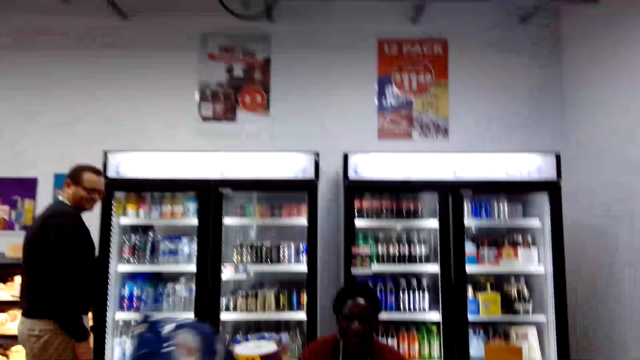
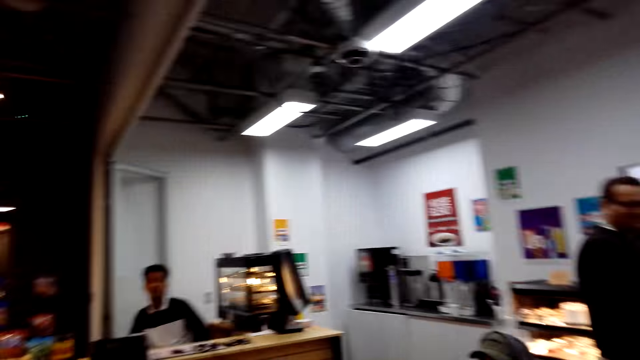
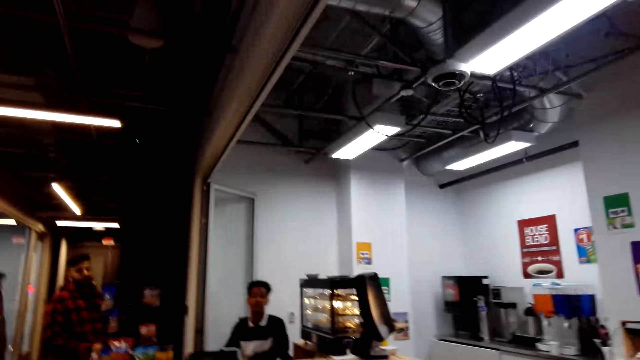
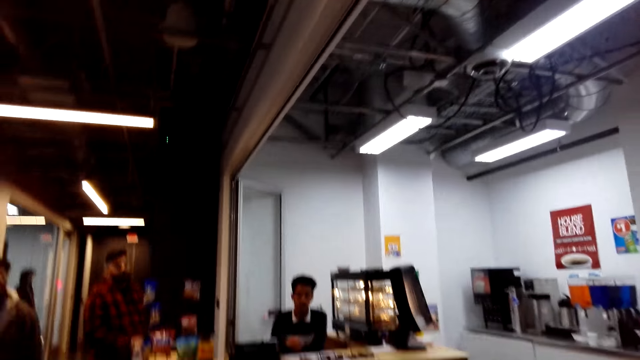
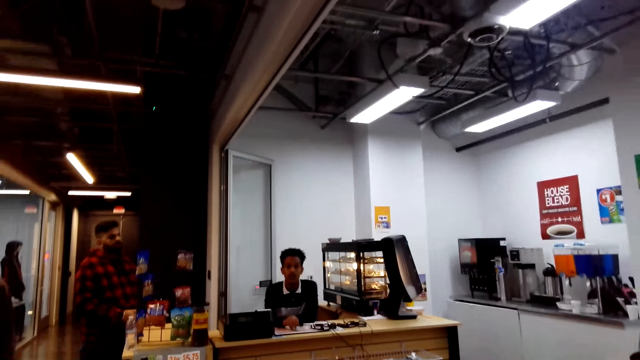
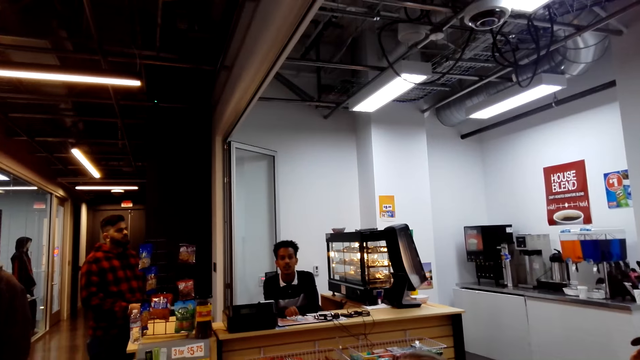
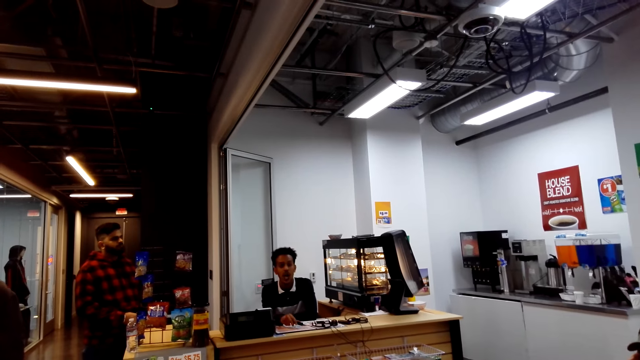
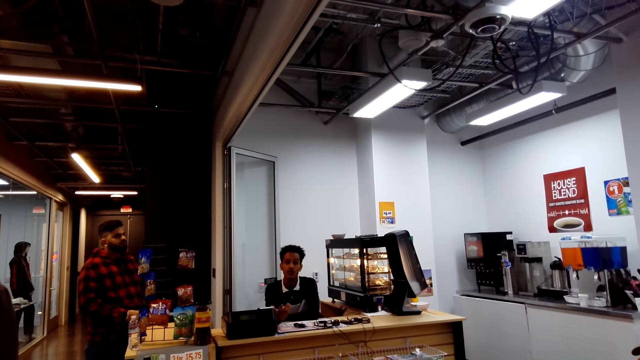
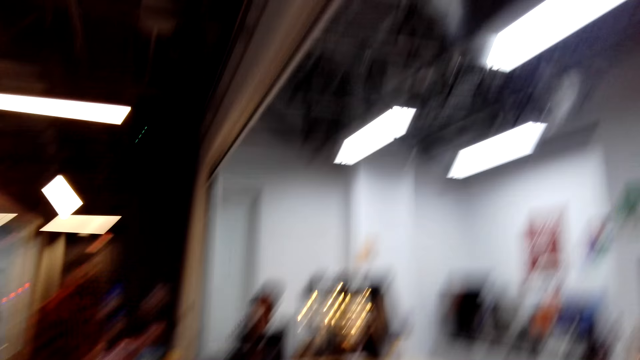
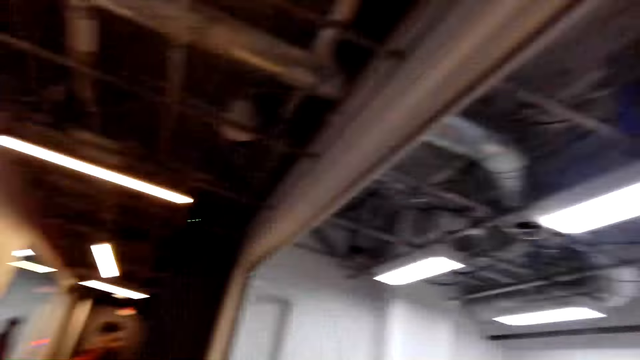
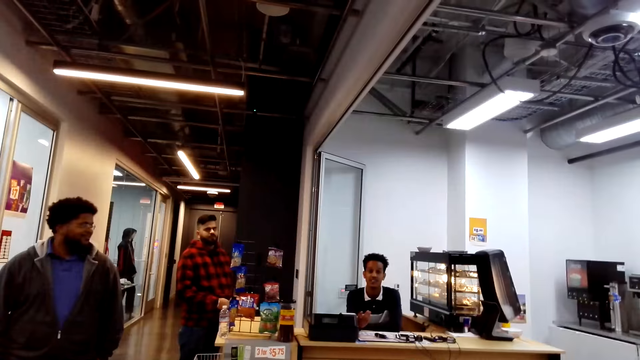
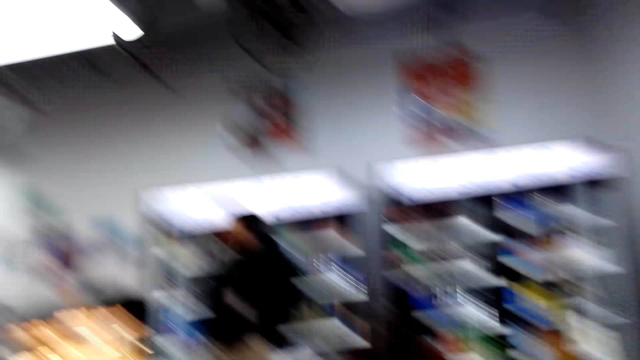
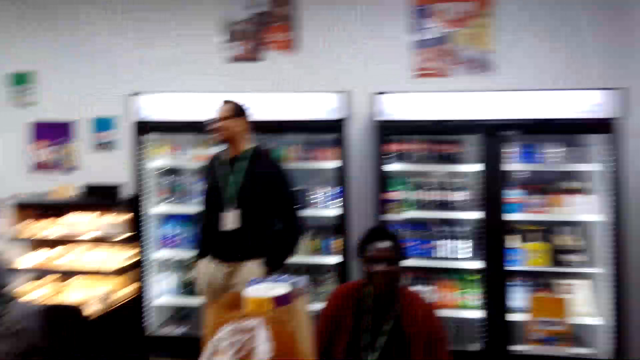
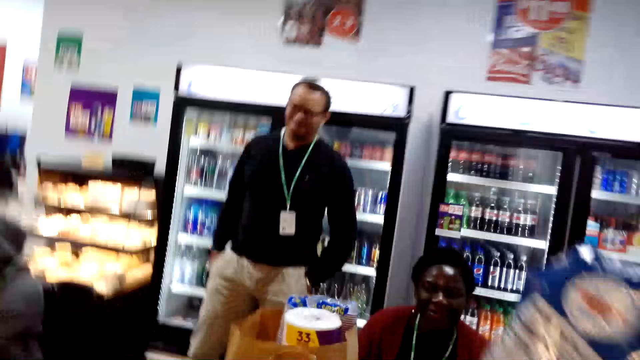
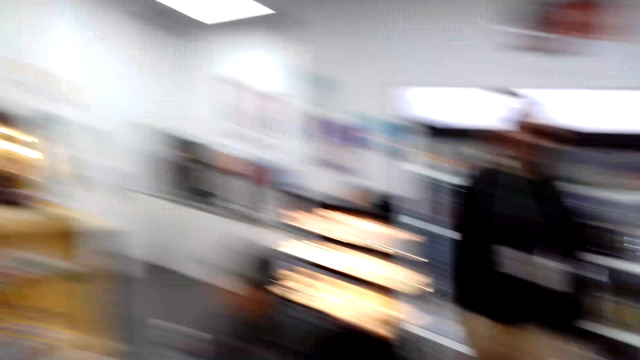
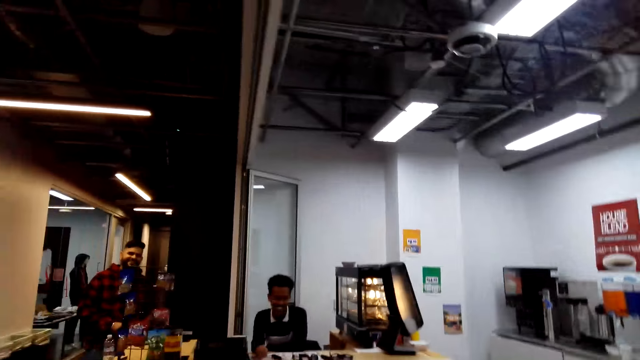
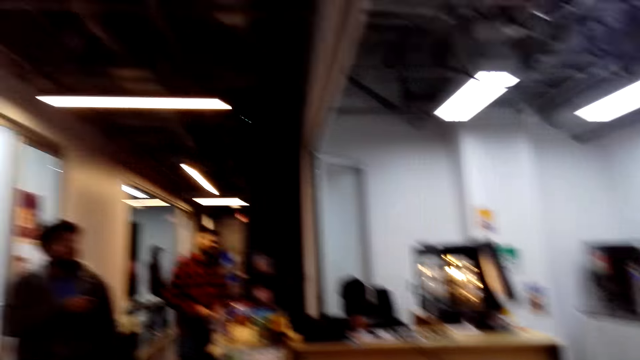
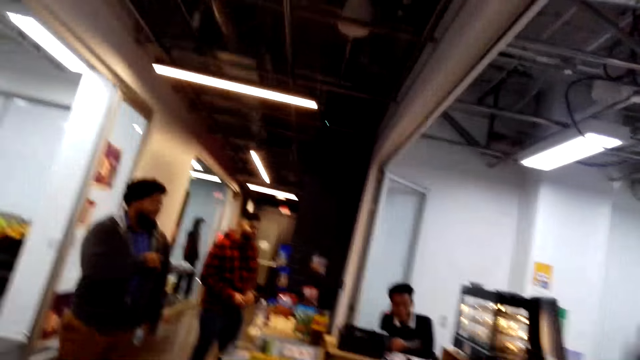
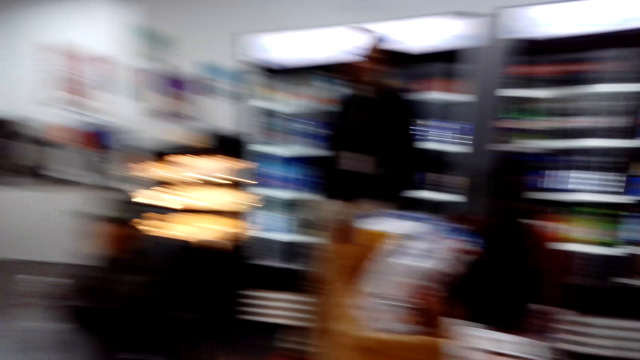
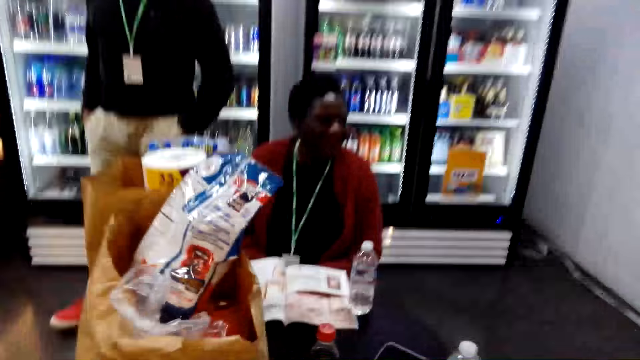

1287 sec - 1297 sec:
The camera wearer walks towards refrigerators. They look around. A man stands in the shop. The camera wearer laughs.

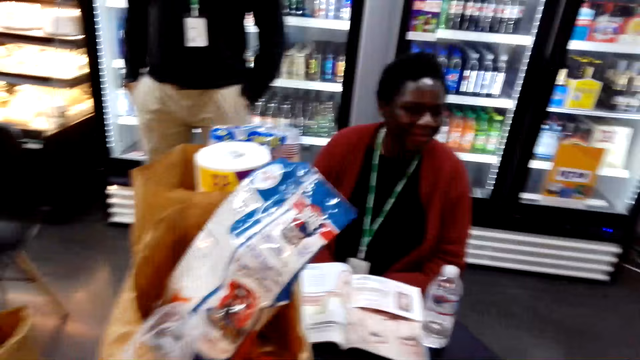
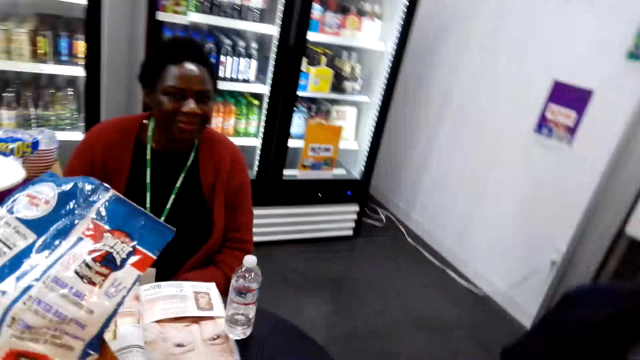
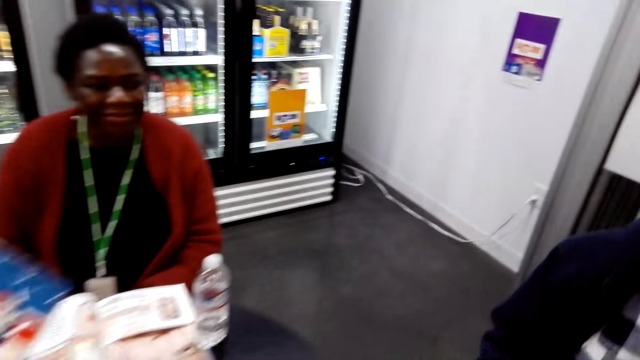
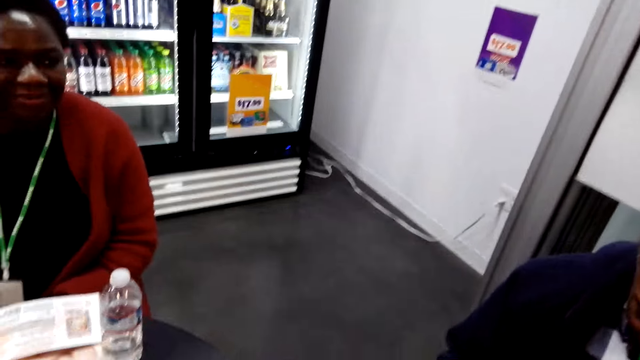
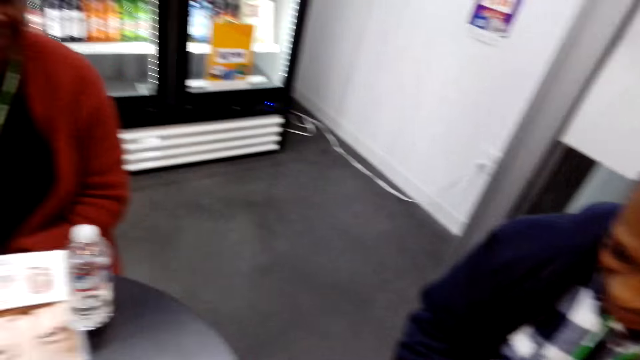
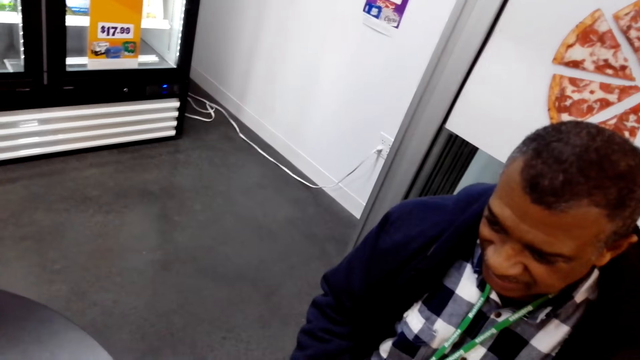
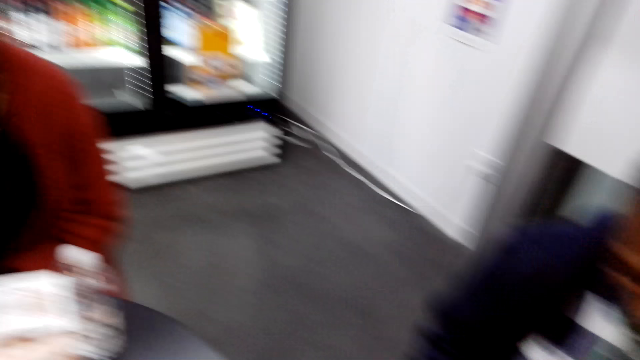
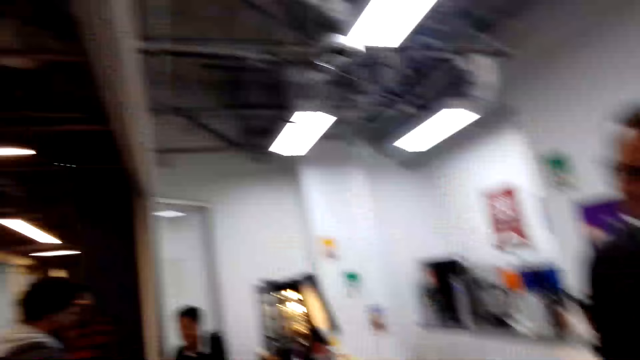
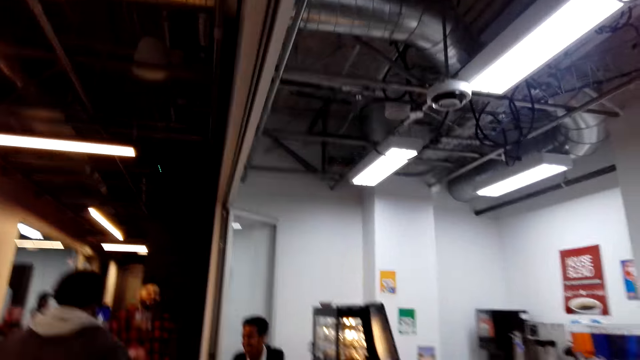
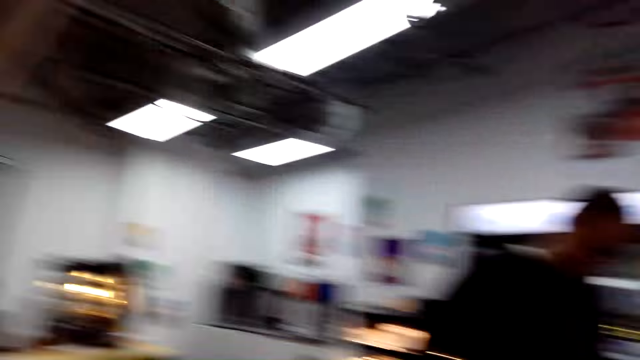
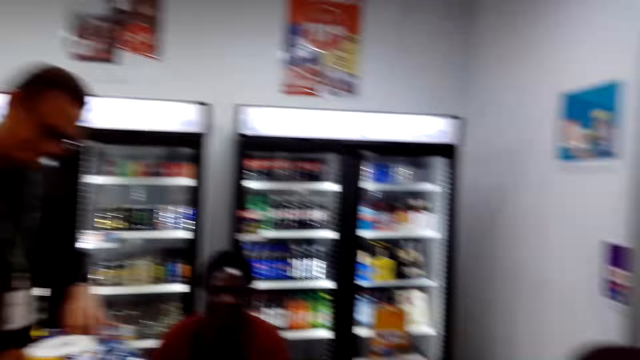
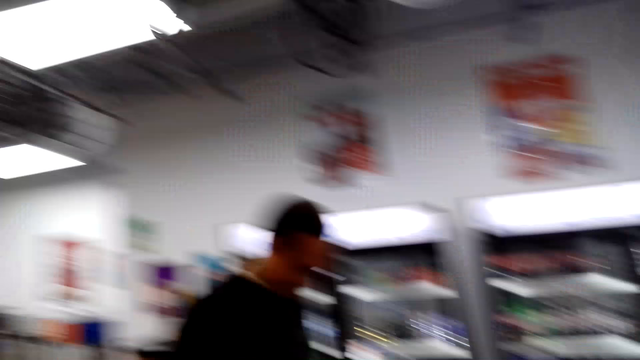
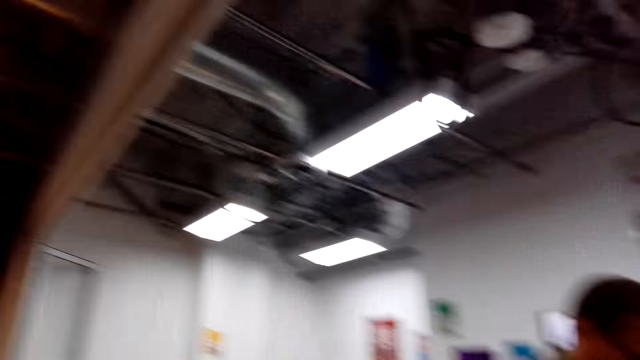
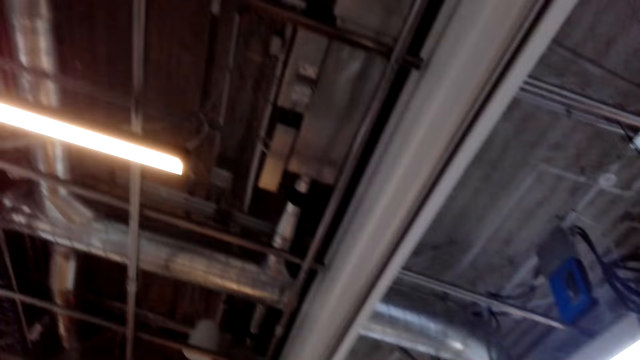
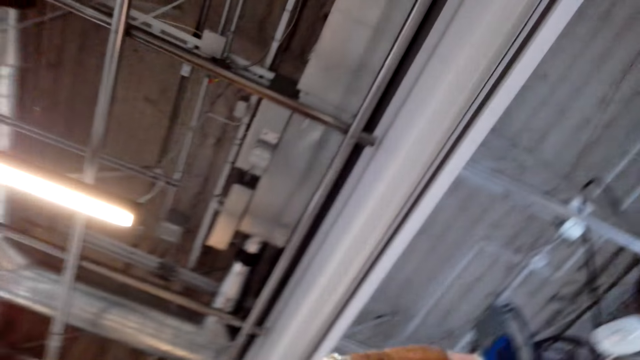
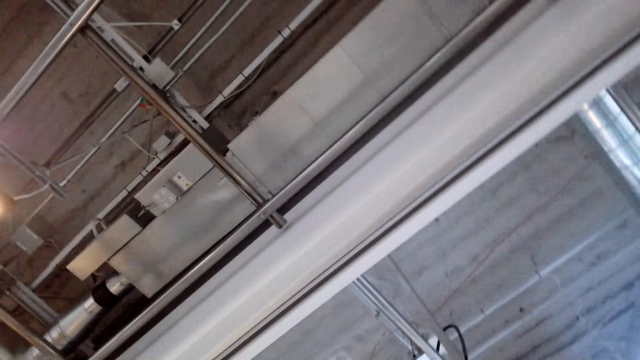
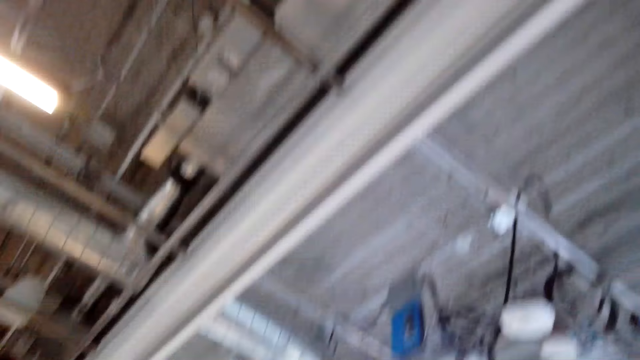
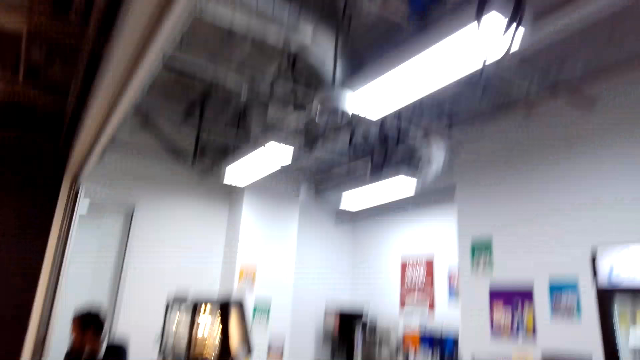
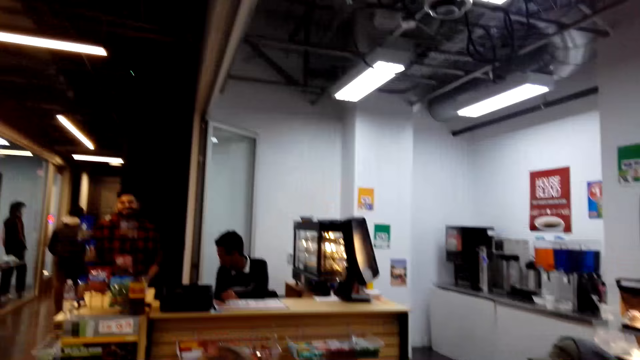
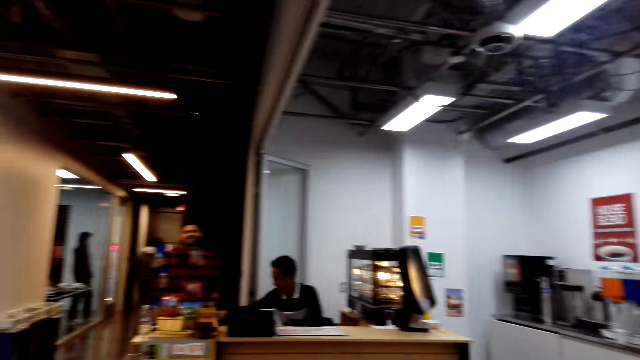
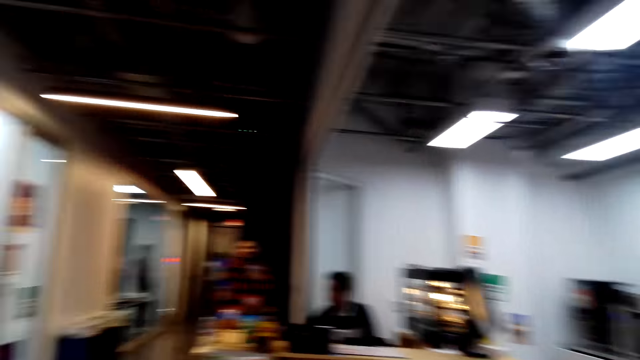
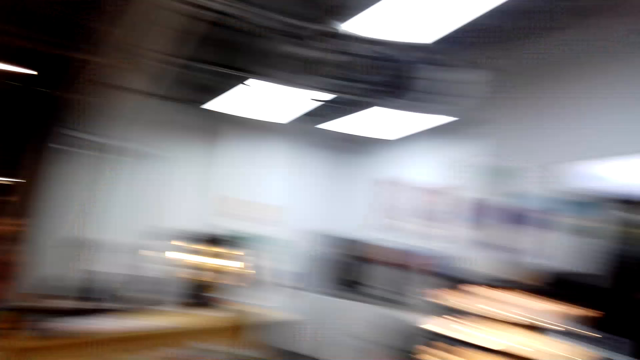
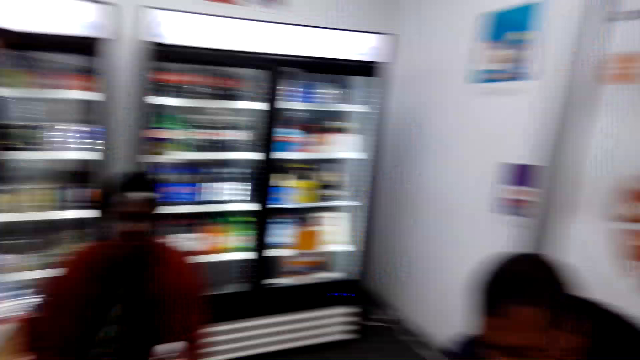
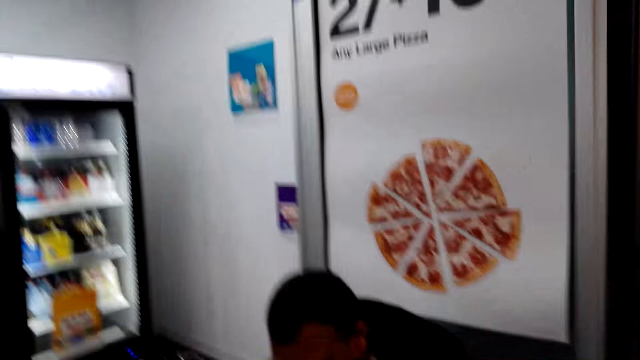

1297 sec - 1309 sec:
The camera wearer looks around the shop. They converse with a man. They look around the shop.
